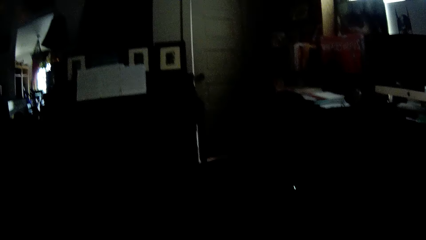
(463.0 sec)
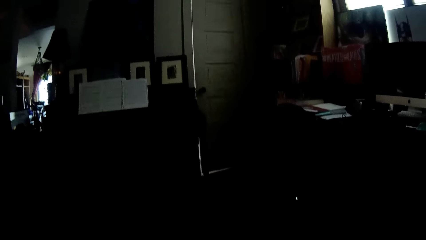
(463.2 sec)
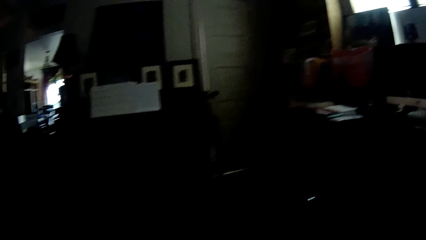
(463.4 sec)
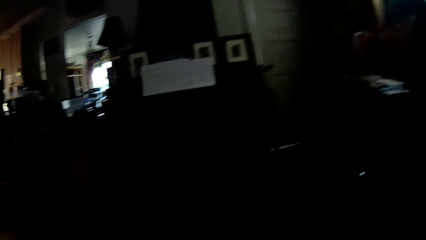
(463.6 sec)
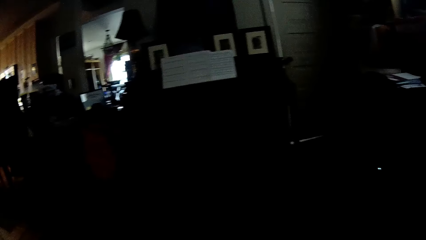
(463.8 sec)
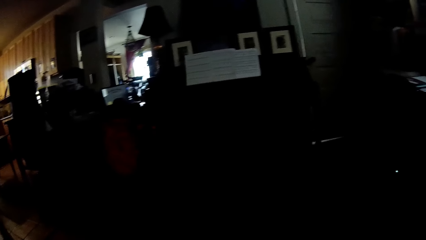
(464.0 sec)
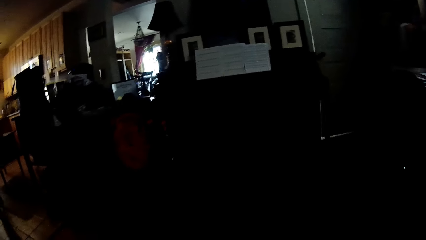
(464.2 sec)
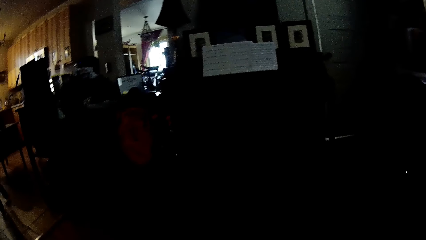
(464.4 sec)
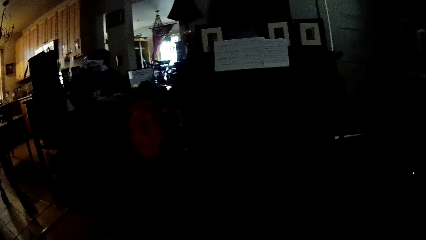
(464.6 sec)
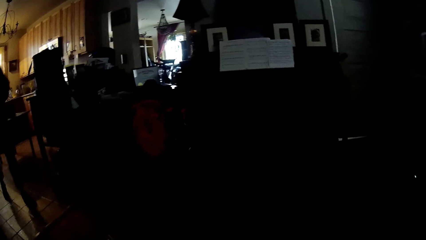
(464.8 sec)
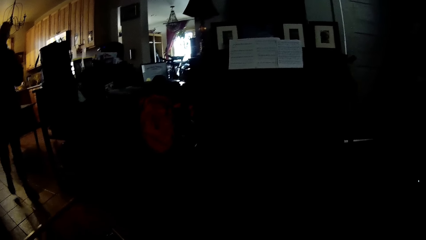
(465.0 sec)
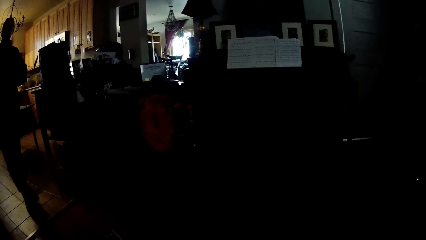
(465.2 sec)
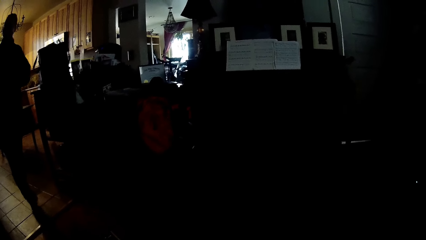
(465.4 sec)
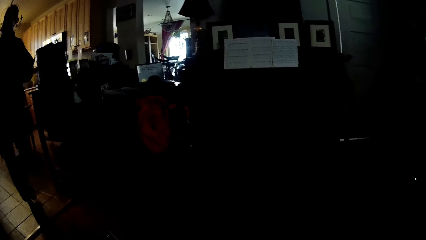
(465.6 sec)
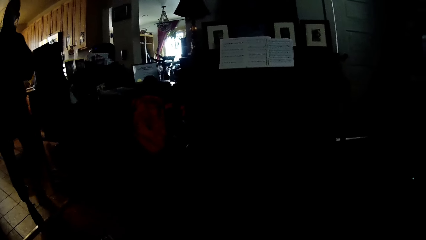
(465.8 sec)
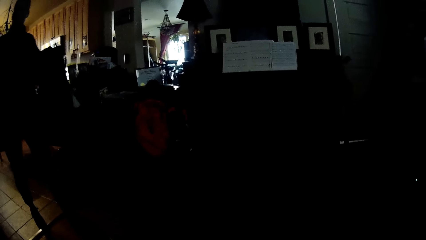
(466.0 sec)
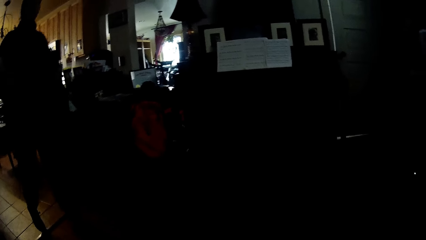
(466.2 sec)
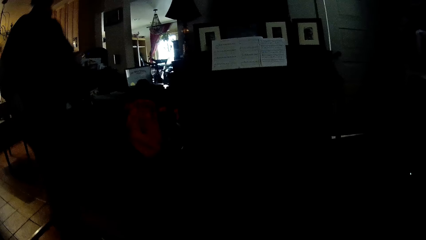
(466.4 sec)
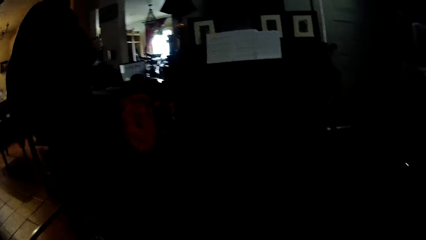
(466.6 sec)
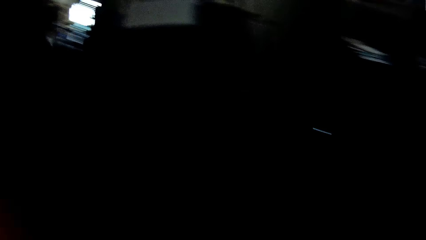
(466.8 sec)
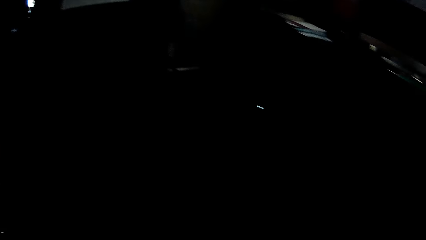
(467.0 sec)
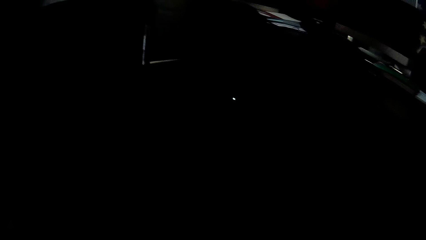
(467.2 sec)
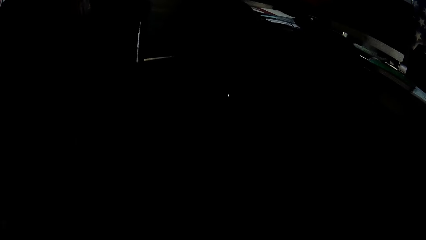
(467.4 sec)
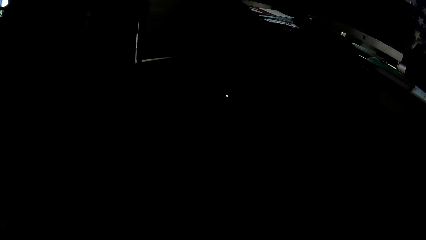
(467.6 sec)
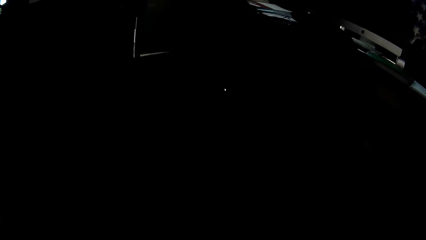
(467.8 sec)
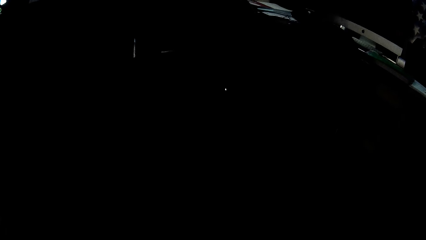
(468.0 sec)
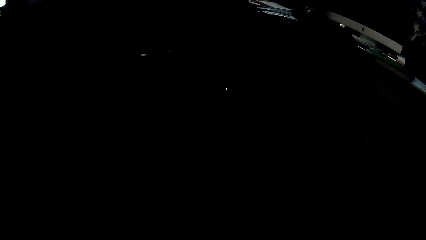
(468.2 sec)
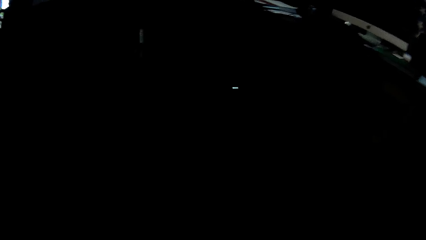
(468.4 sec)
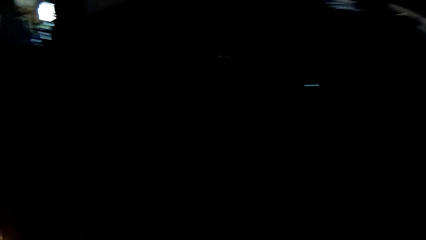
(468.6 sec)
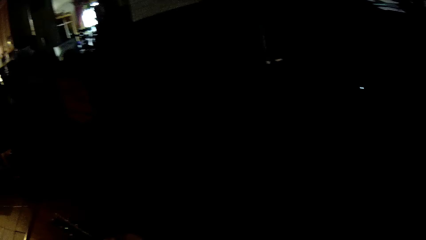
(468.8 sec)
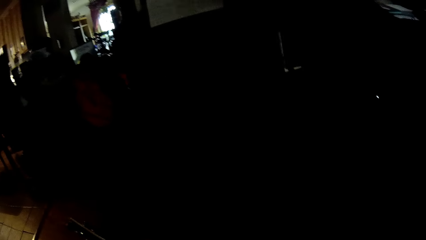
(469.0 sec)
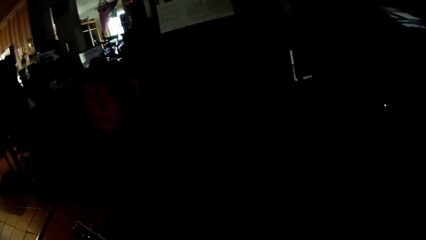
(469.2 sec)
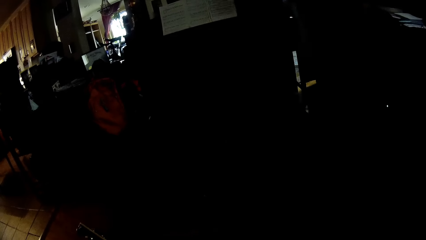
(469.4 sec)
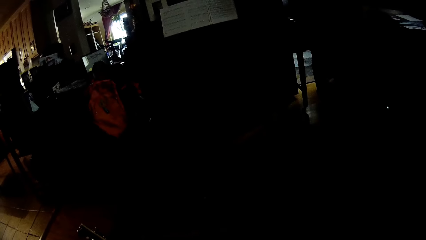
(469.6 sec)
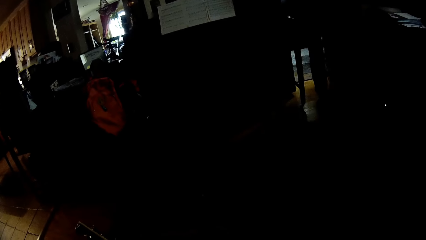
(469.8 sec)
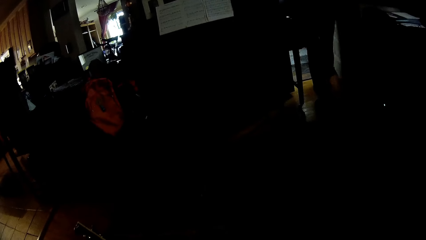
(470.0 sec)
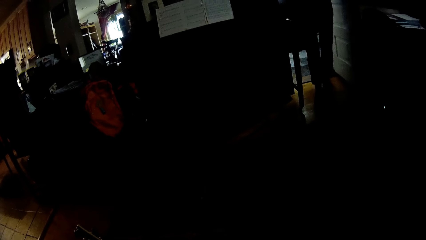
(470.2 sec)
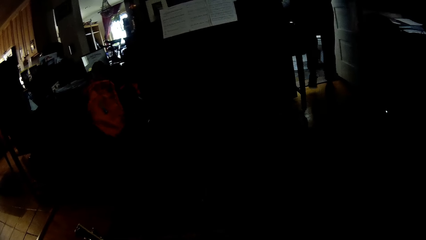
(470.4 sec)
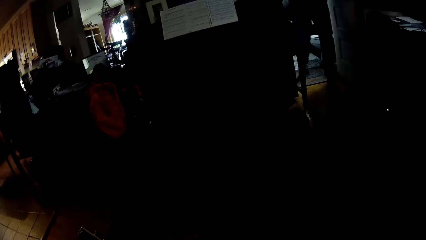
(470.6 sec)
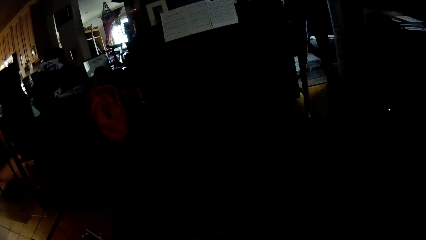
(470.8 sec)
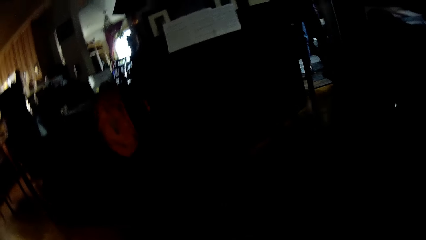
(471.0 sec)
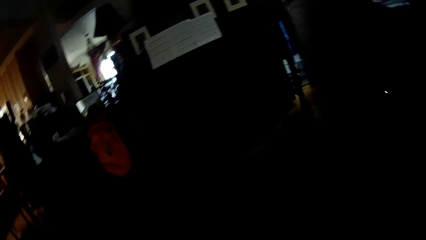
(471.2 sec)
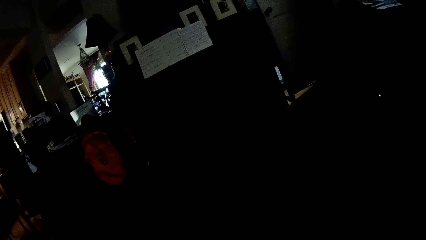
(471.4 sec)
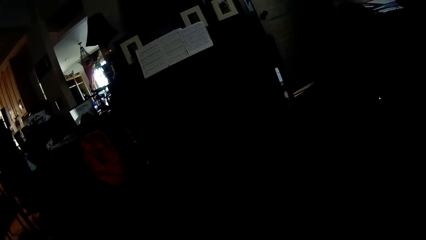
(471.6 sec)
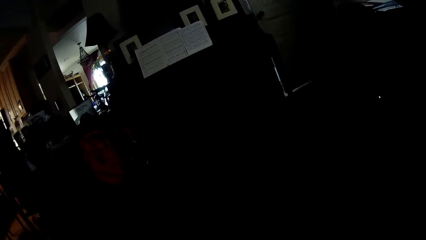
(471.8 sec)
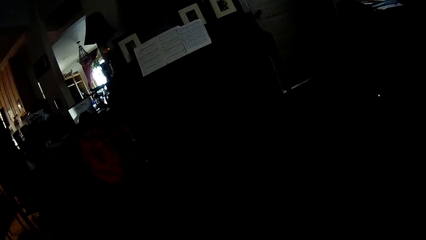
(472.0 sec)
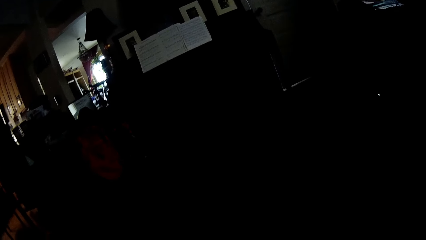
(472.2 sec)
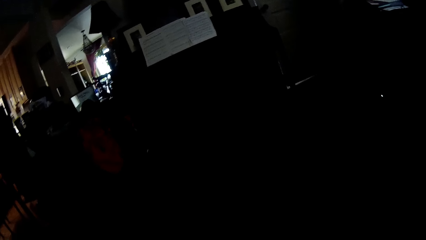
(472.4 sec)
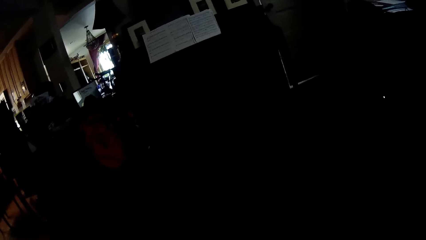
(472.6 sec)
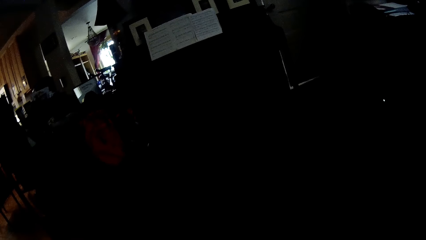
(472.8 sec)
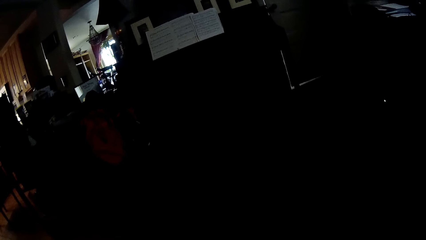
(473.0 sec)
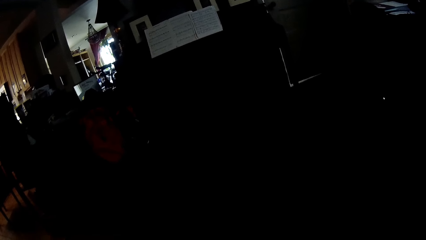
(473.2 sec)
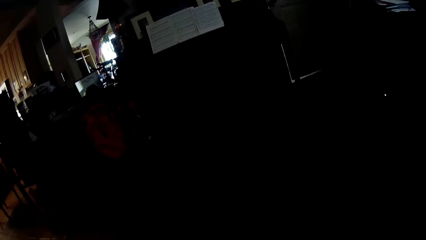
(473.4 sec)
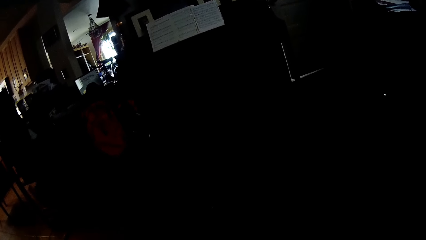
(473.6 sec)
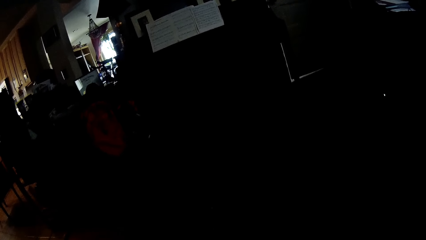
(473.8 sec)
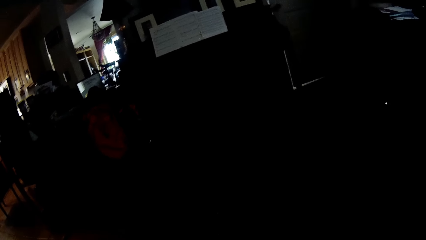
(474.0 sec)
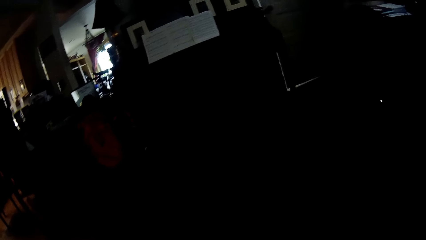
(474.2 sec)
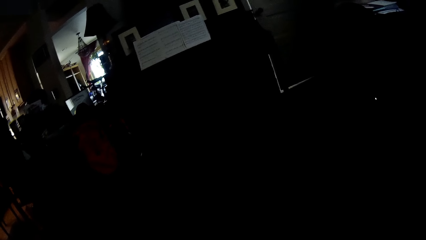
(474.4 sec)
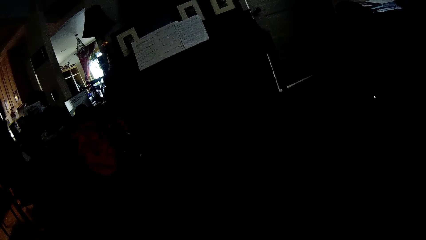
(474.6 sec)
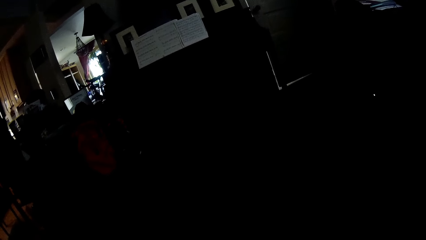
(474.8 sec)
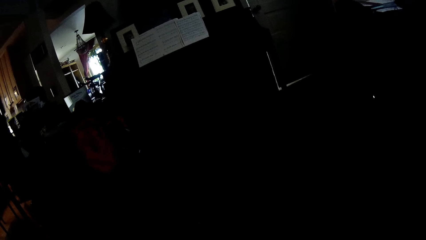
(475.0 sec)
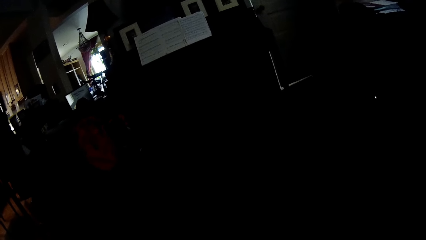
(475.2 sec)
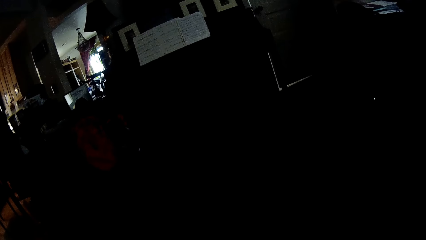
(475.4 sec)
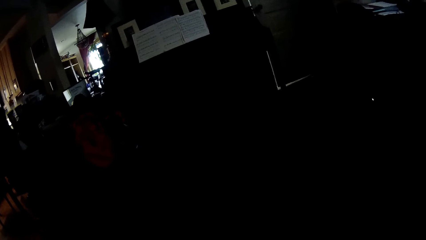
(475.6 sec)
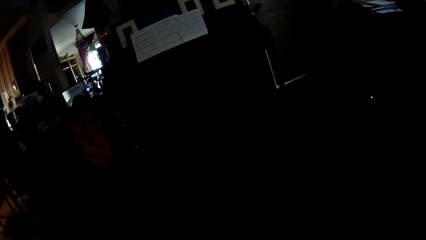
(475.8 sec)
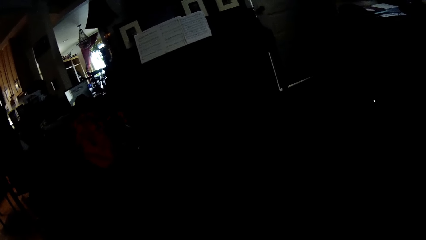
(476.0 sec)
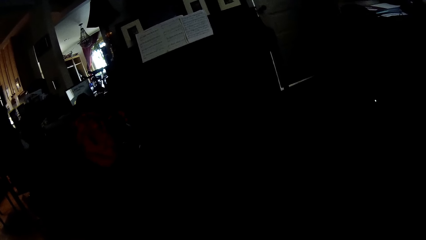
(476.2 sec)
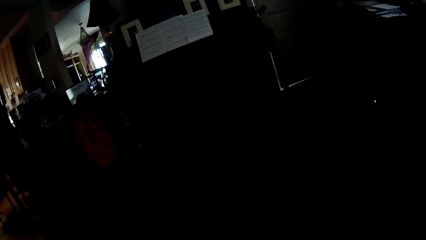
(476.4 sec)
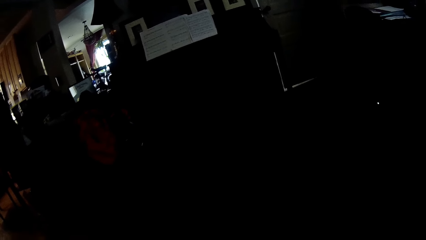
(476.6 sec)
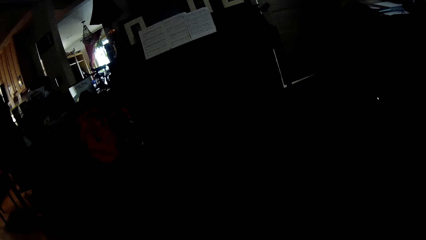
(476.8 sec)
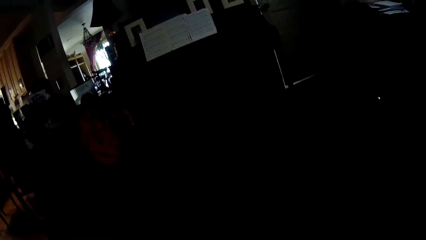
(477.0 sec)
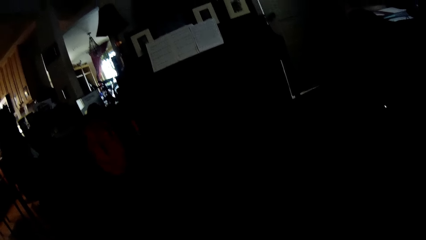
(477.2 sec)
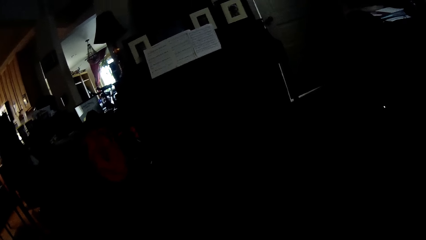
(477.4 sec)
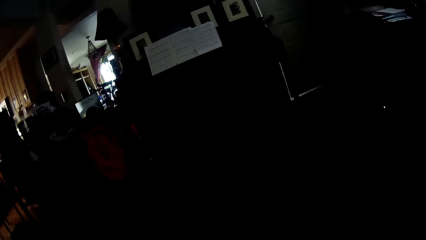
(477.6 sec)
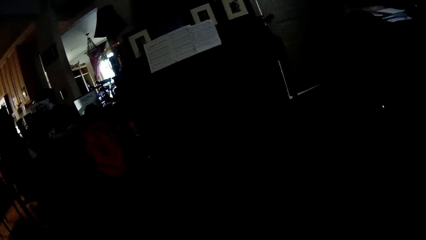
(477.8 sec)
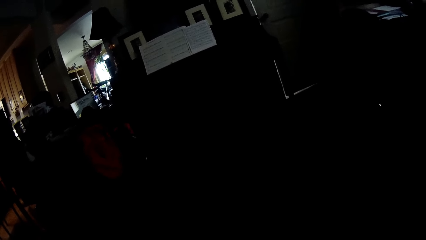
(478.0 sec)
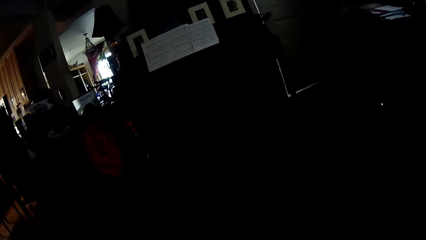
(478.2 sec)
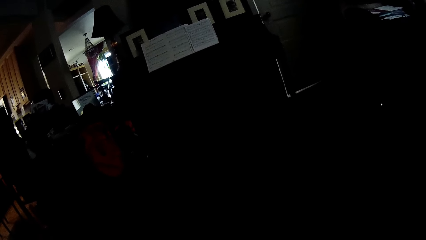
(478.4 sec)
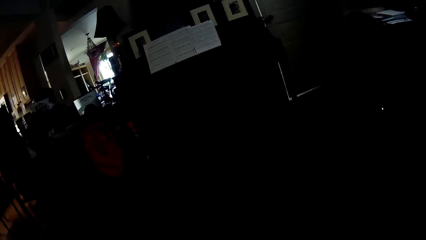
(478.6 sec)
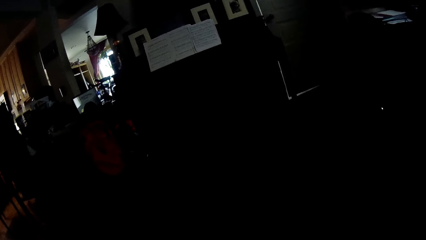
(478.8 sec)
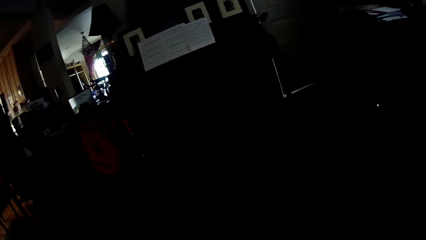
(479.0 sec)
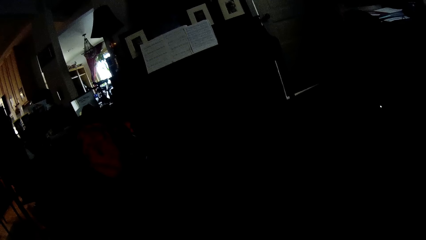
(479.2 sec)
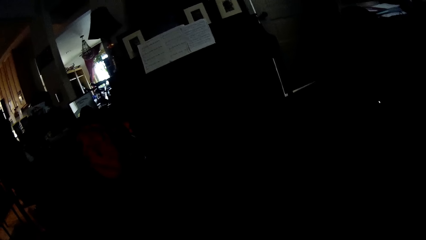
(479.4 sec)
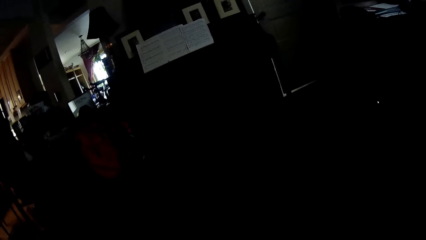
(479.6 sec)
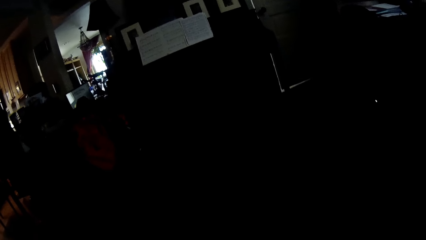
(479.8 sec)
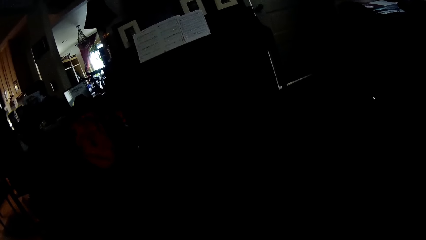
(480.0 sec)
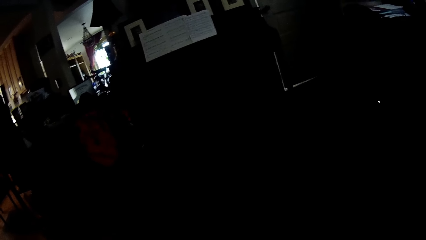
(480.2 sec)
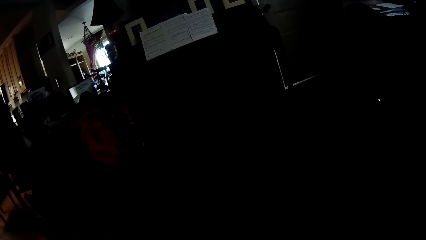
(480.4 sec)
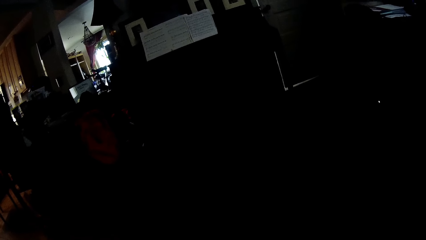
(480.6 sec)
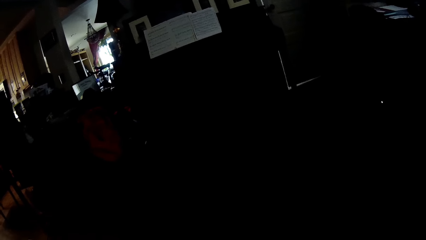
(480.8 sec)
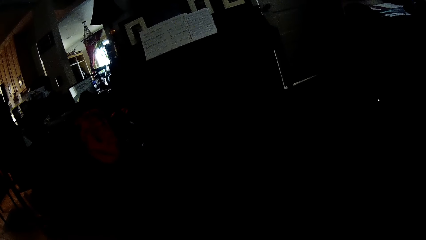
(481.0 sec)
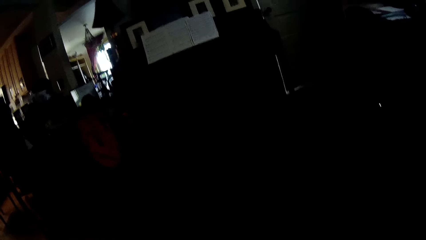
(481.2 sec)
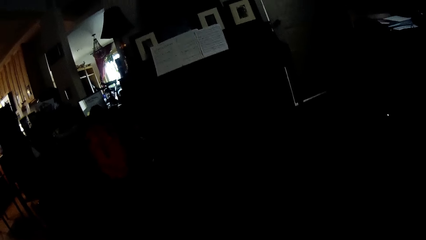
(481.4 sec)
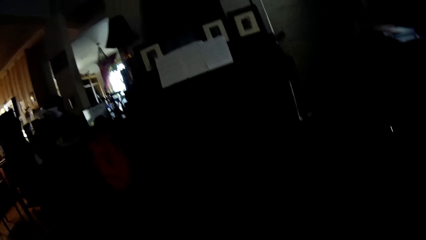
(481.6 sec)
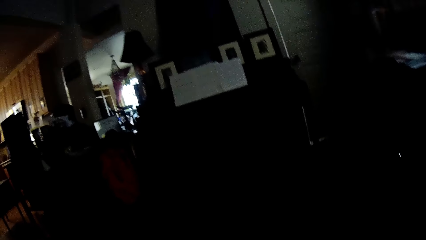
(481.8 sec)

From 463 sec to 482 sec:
The camera wearer stares at a person. Another person walks around the house. The camera wearer looks around the house. They stare at the first person. The other person opens the door and walks out of the house. The camera wearer stares at the first person.
